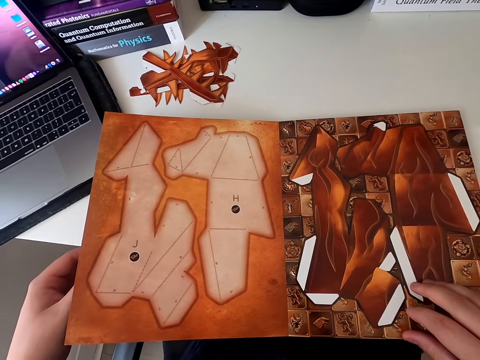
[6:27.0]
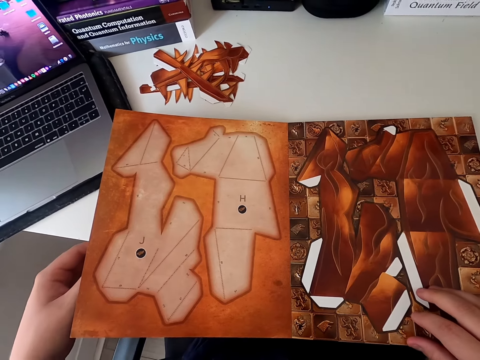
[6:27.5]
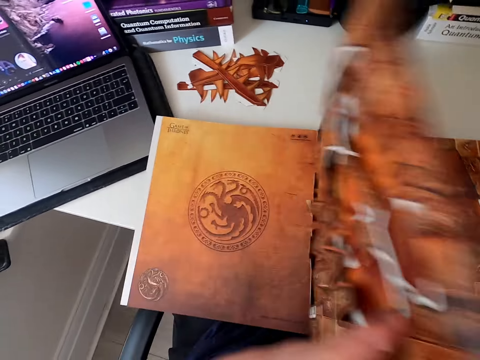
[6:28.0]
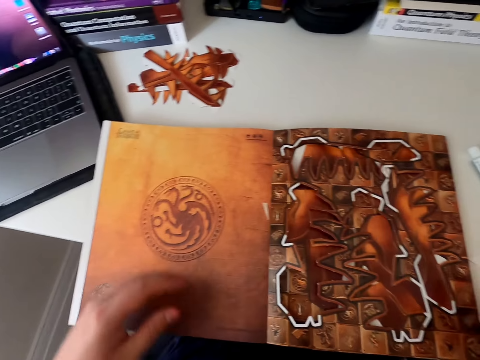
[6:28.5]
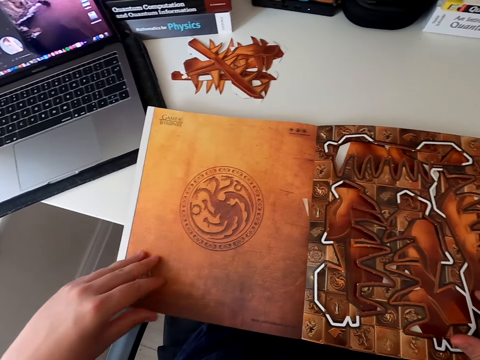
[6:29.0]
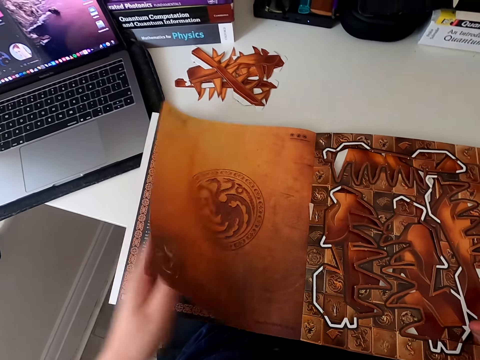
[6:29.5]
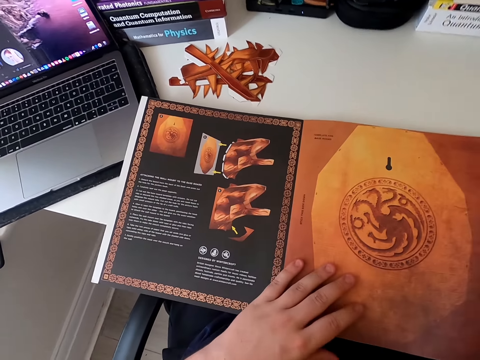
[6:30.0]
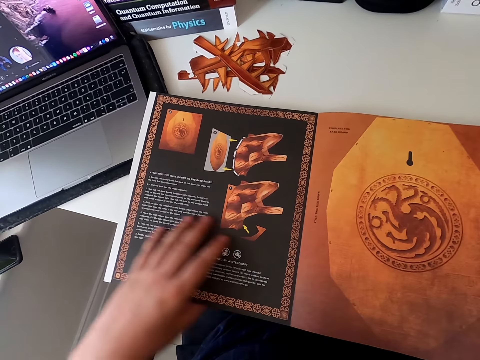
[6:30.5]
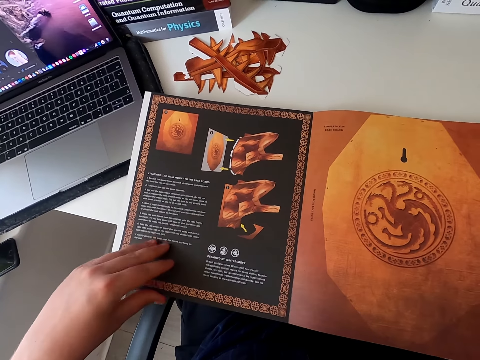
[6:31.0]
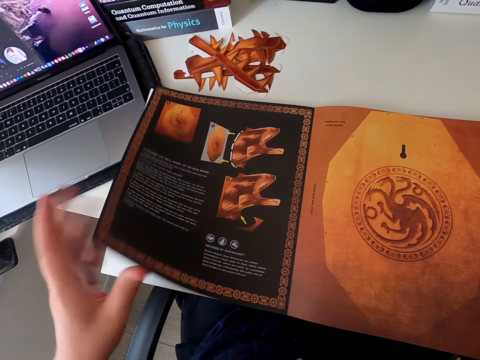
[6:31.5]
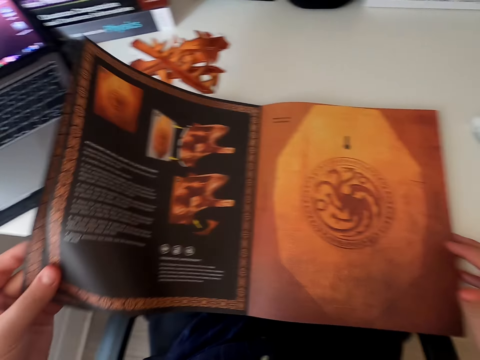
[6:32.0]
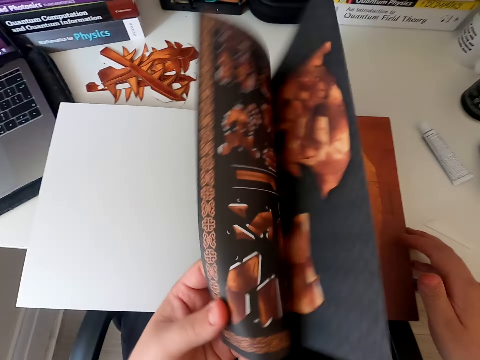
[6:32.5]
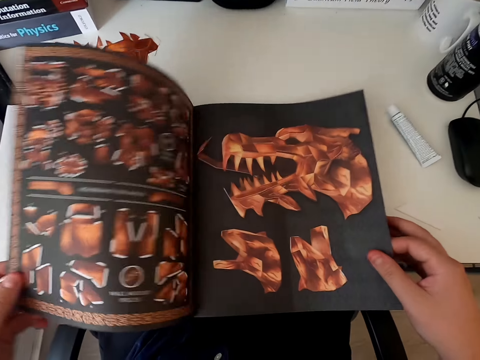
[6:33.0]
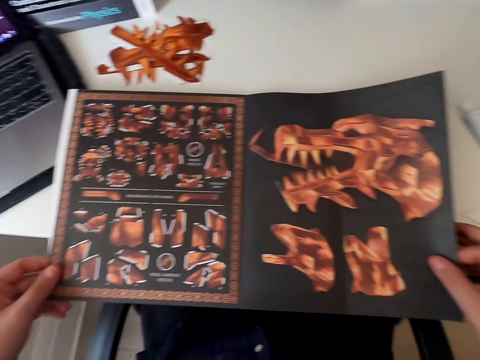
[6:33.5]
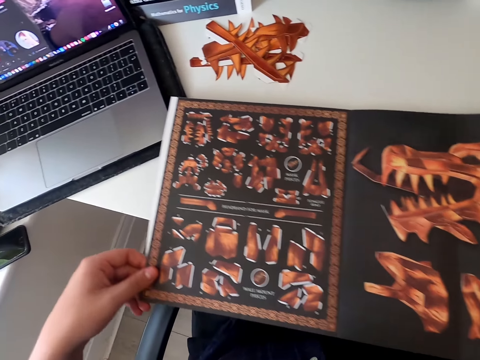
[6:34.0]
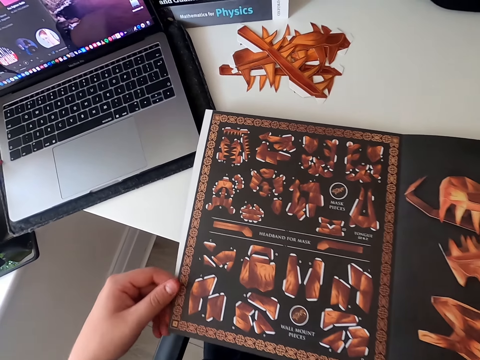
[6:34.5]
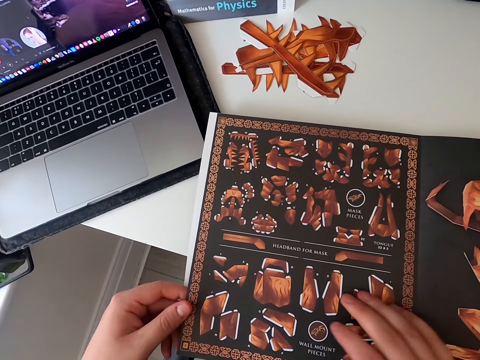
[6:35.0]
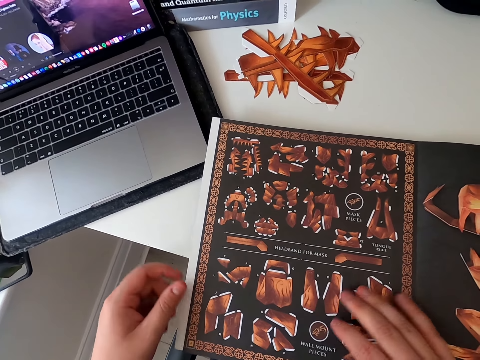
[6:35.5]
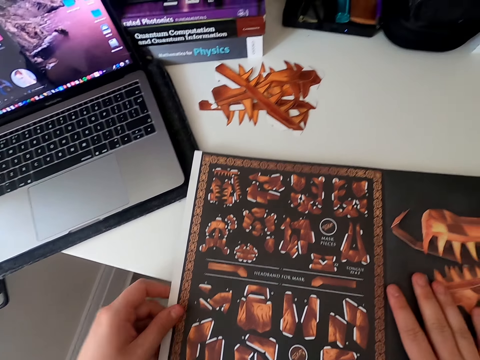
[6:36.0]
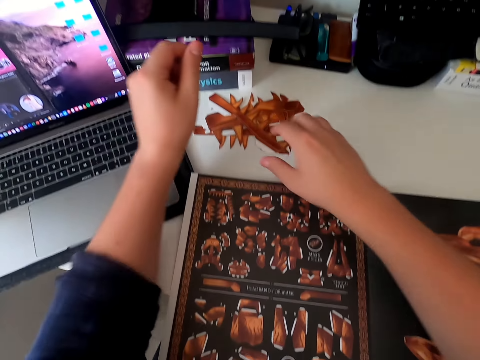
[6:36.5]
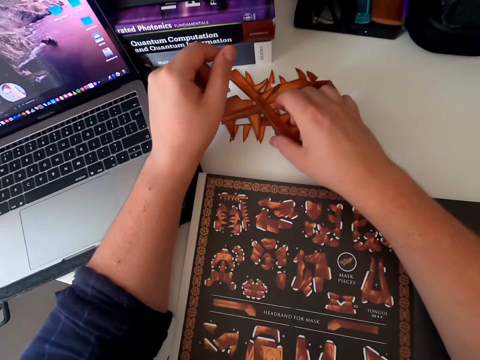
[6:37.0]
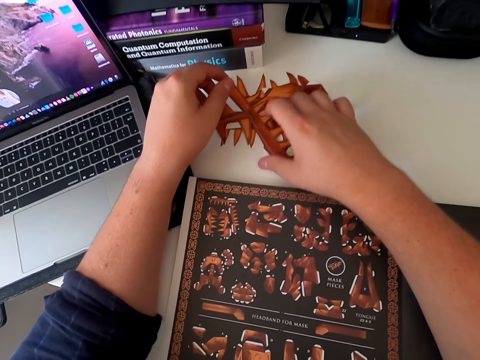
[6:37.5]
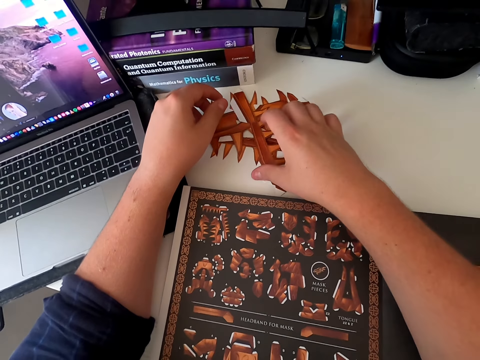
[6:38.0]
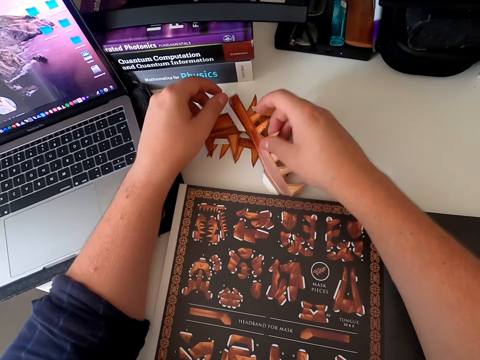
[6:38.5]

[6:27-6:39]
The camera wearer stares at the paper craft. They turn the paper craft page. They turn the paper craft page again. They stare at the paper craft. They turn the paper craft page. They stare at the paper craft. They pick up the paper craft from the table.

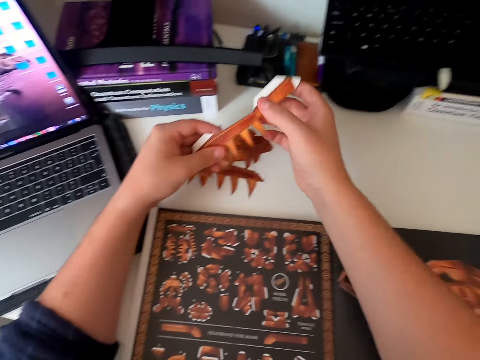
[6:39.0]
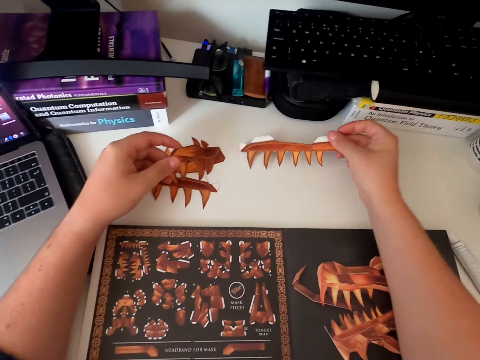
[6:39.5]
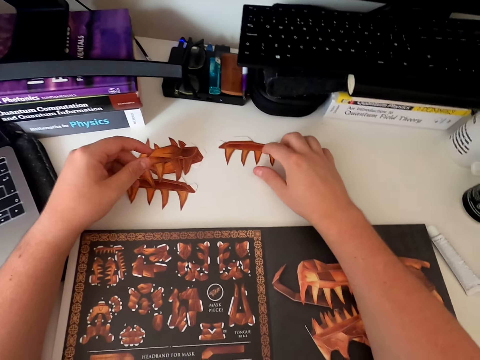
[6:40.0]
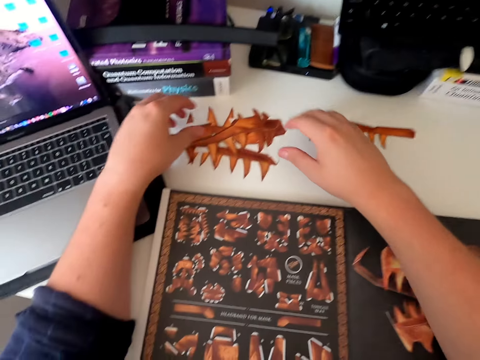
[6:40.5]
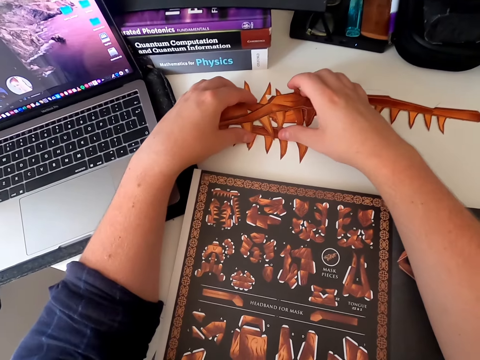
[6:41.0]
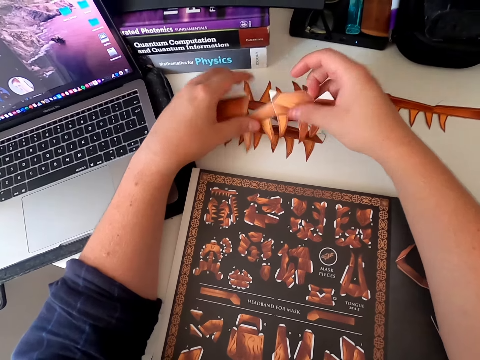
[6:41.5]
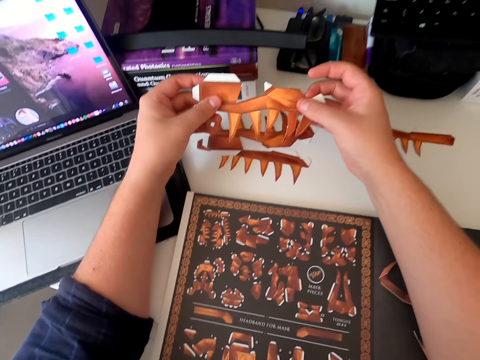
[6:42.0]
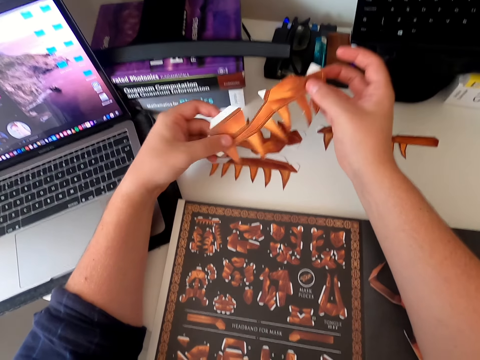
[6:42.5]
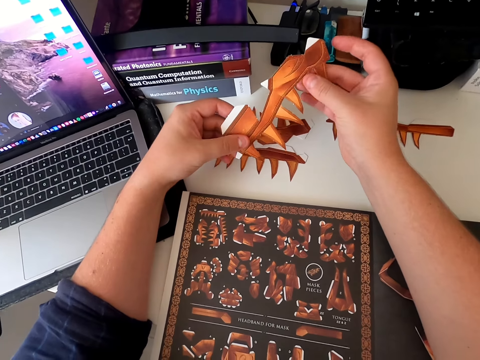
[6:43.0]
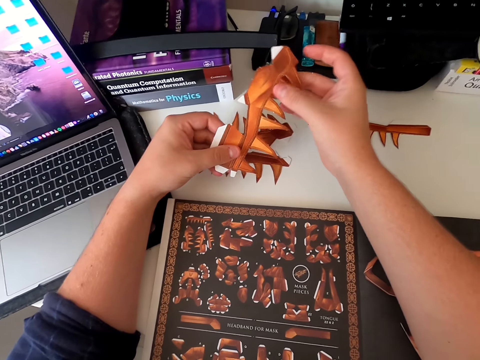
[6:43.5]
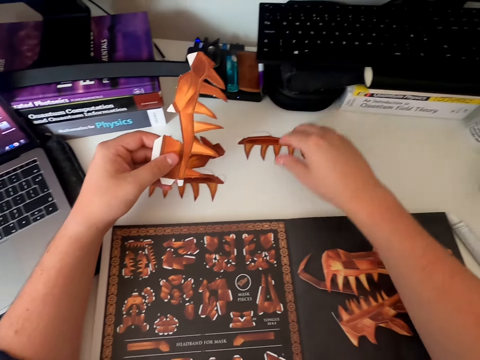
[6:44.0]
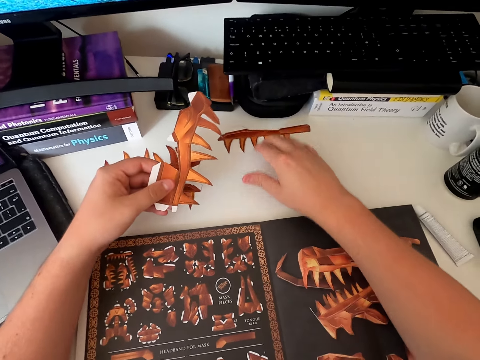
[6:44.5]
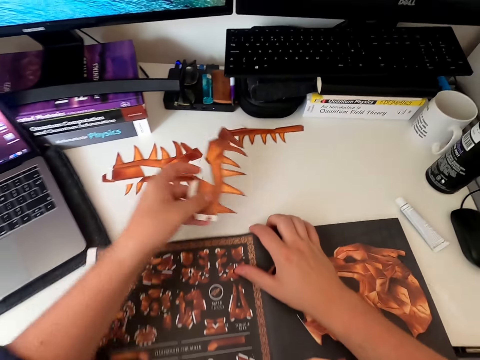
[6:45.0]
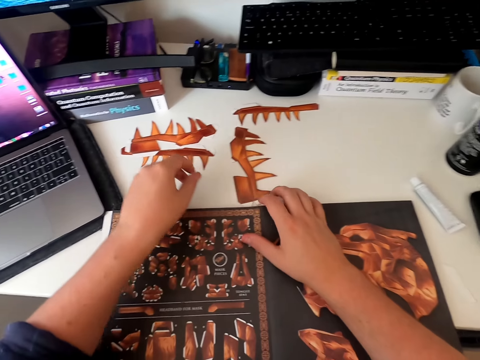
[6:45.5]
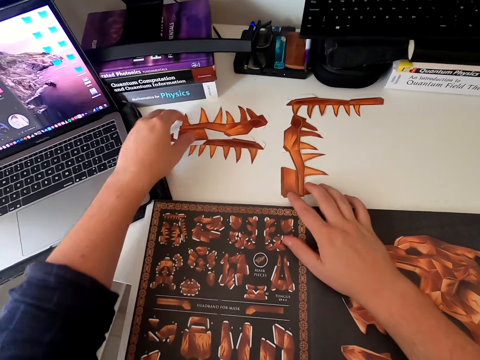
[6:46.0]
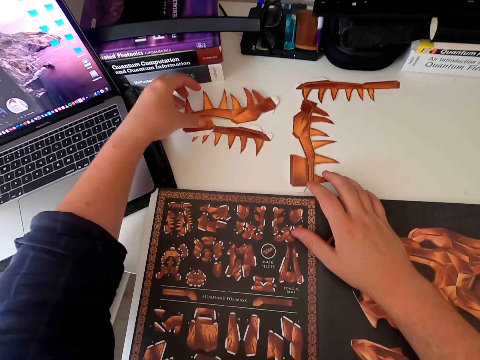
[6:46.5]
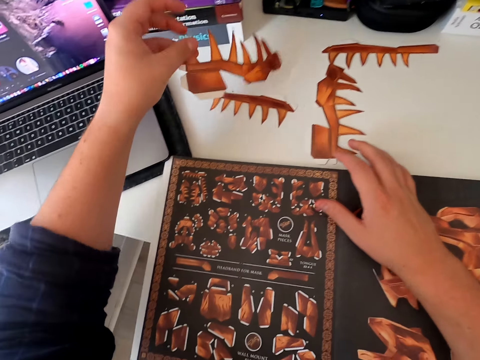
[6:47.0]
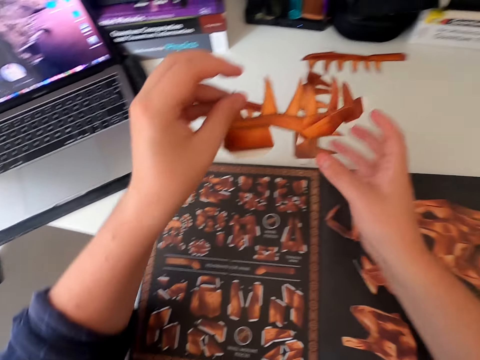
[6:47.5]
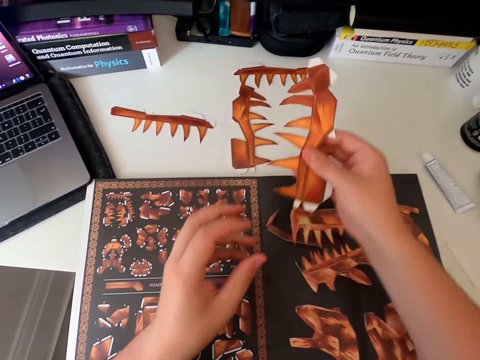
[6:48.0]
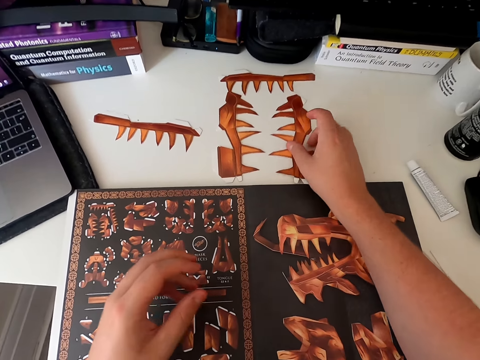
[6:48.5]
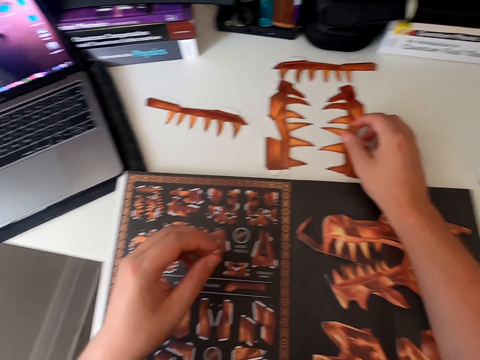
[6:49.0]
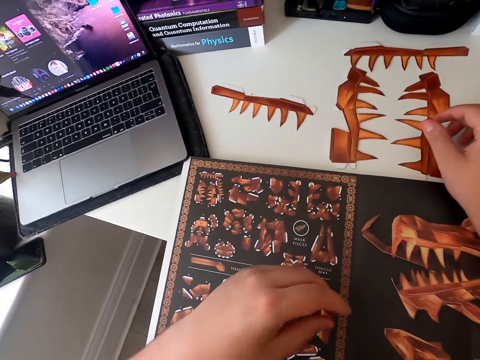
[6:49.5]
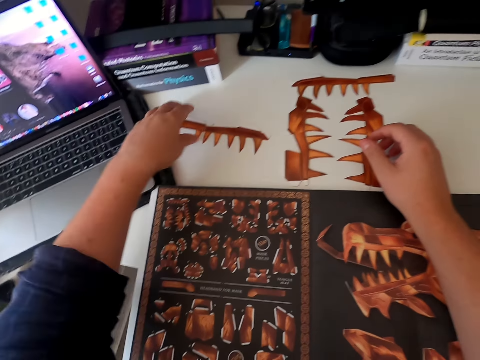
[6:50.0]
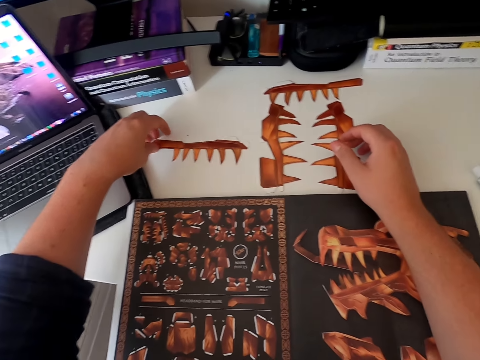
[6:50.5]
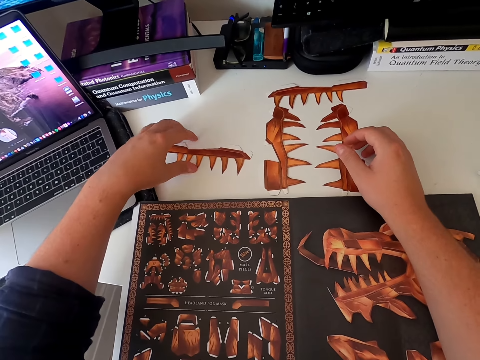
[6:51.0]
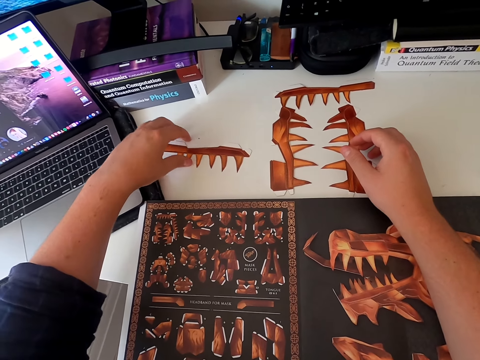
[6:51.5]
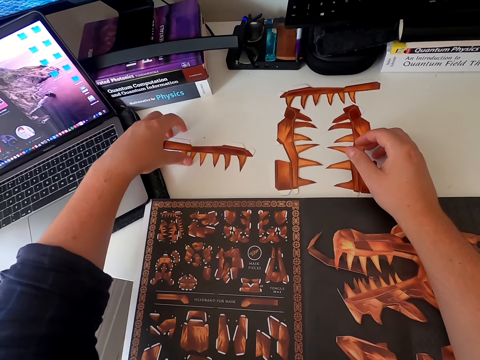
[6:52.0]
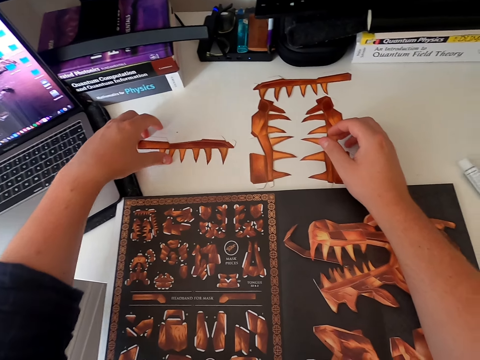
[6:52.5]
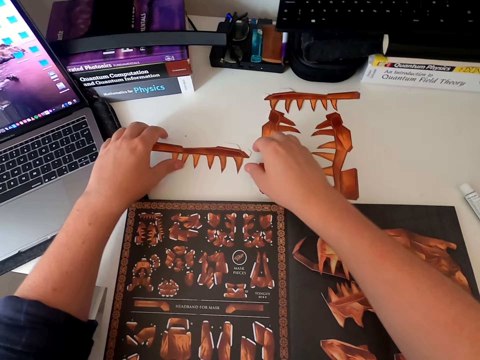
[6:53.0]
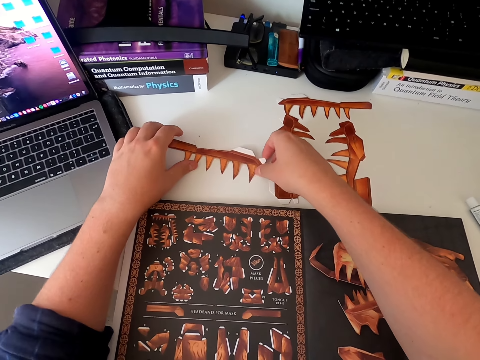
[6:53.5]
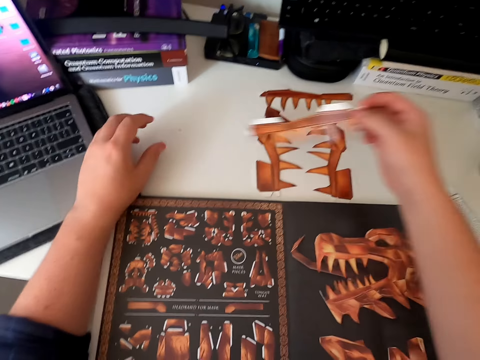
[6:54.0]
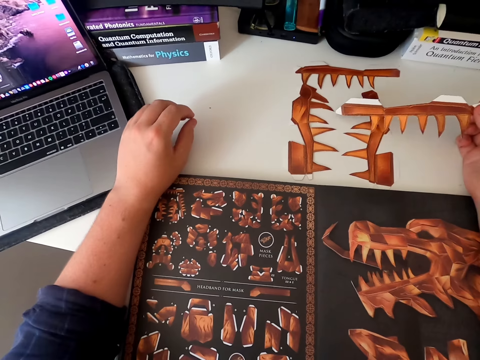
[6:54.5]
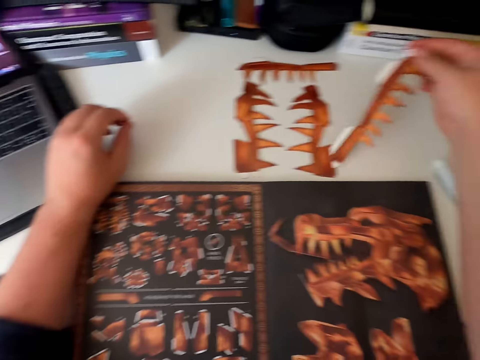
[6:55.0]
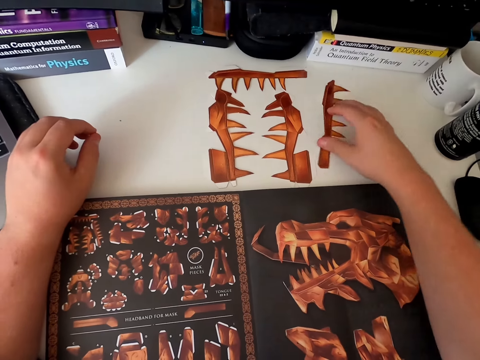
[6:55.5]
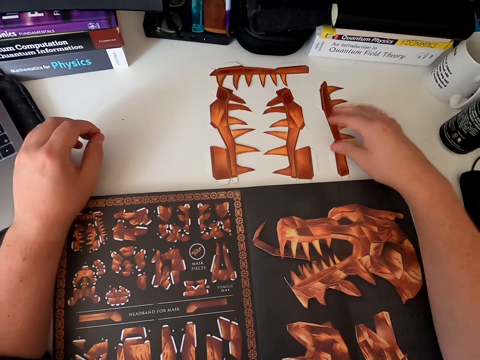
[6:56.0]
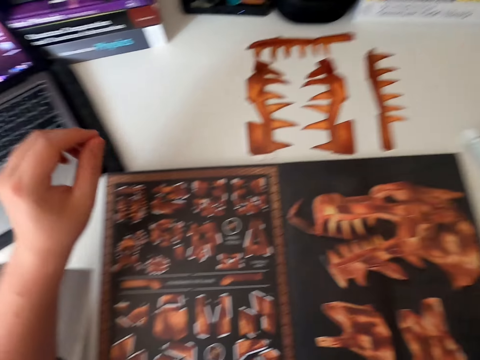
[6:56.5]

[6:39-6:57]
The camera wearer places the paper craft on the table. They arrange the board pieces of paper on the table. They talk. They pick up the paper craft from the table. They stare at the paper craft. They push the paper craft on the table. They place the paper craft on the table. They pick up the paper craft from the table. They place the paper craft on the table. They pick up the paper craft from the table. They stare at the paper craft. They place the paper craft on the table.
